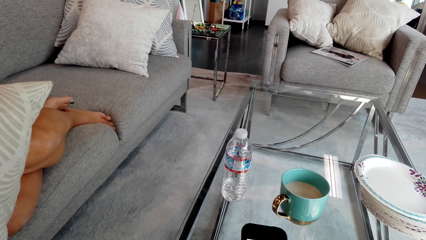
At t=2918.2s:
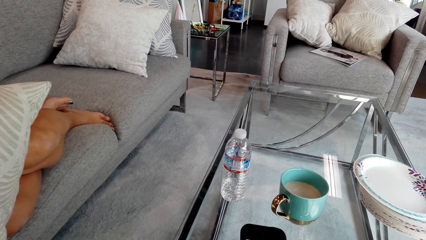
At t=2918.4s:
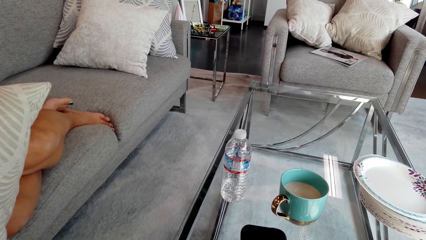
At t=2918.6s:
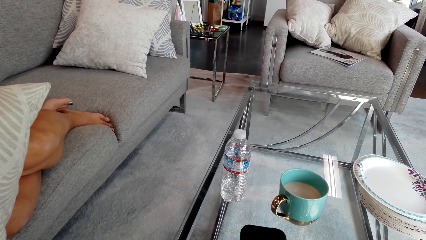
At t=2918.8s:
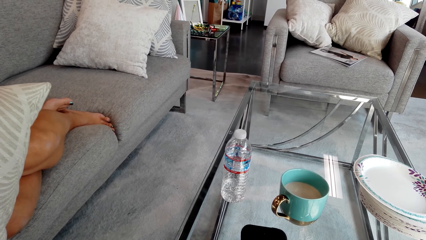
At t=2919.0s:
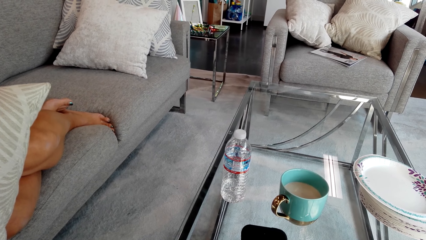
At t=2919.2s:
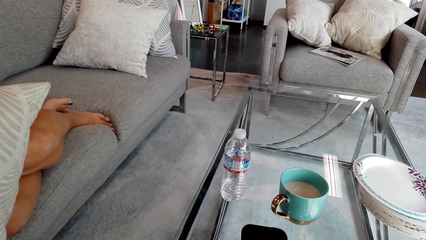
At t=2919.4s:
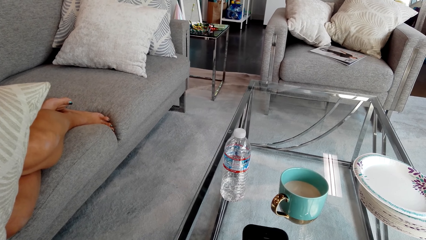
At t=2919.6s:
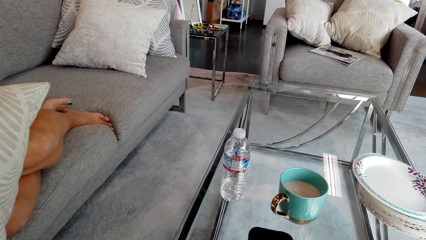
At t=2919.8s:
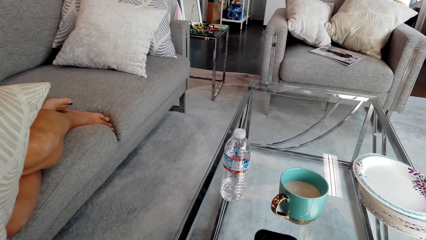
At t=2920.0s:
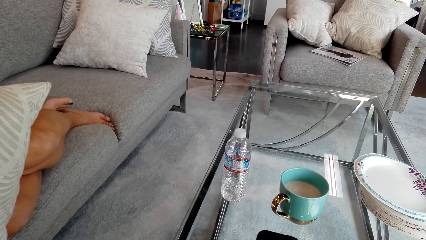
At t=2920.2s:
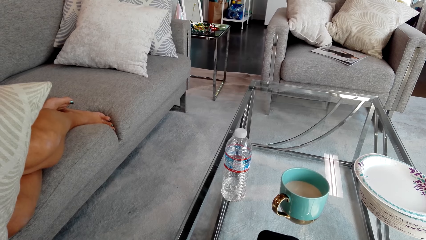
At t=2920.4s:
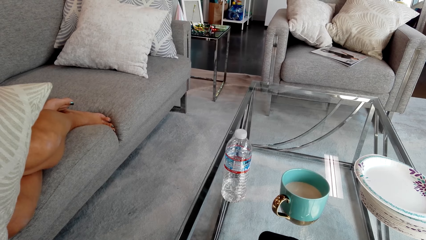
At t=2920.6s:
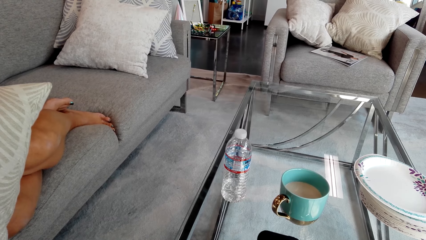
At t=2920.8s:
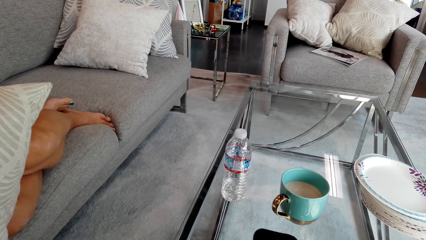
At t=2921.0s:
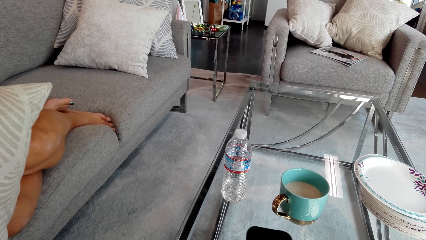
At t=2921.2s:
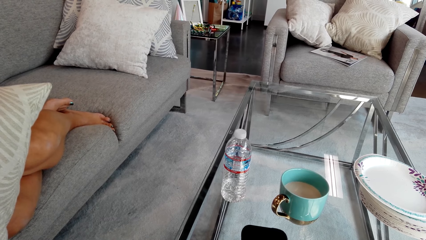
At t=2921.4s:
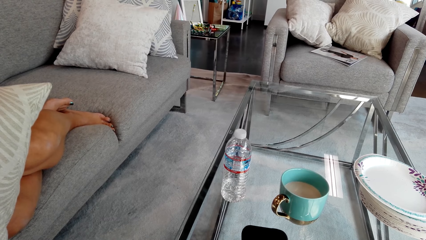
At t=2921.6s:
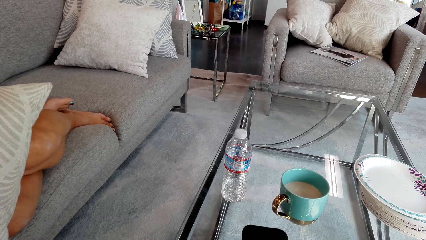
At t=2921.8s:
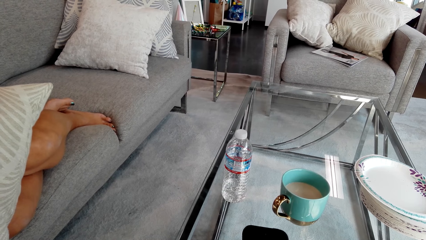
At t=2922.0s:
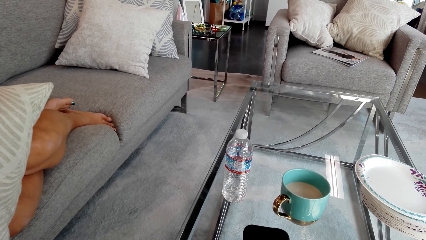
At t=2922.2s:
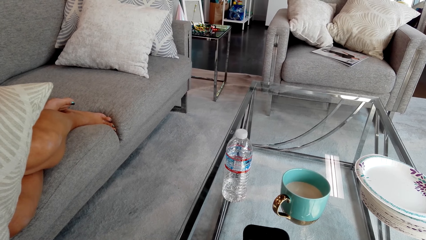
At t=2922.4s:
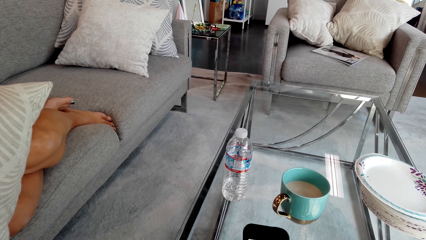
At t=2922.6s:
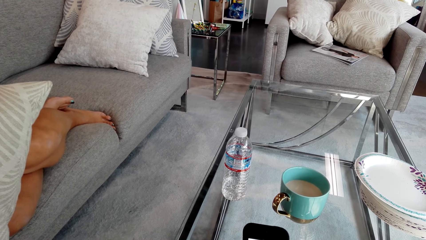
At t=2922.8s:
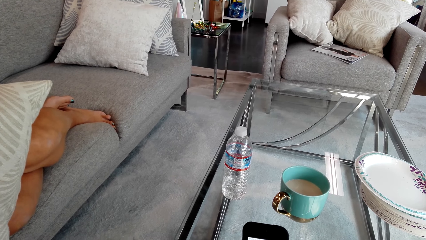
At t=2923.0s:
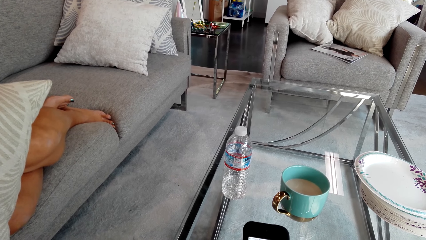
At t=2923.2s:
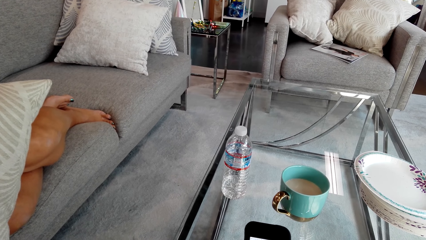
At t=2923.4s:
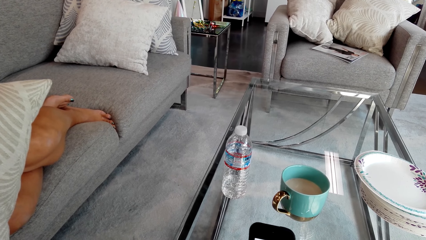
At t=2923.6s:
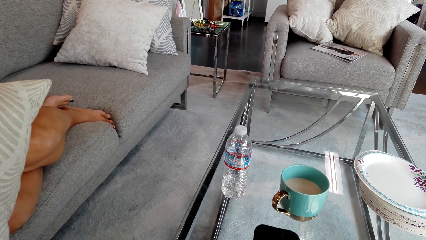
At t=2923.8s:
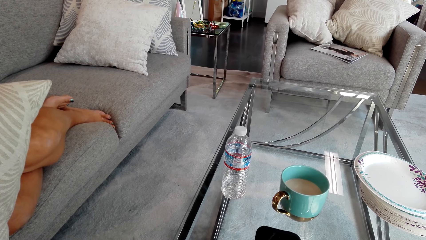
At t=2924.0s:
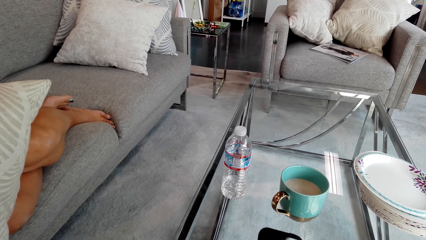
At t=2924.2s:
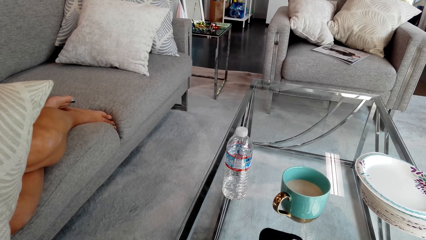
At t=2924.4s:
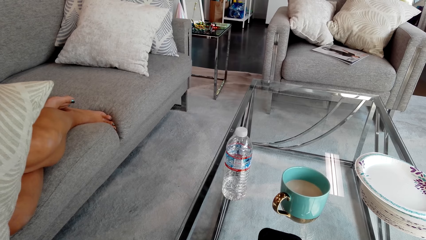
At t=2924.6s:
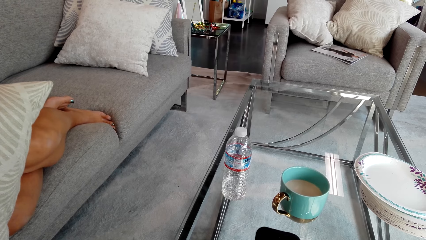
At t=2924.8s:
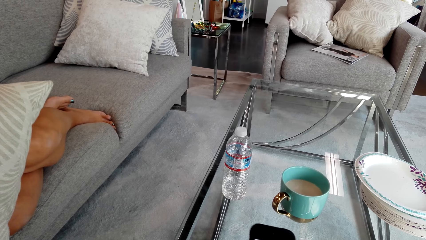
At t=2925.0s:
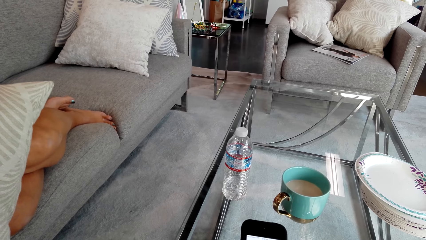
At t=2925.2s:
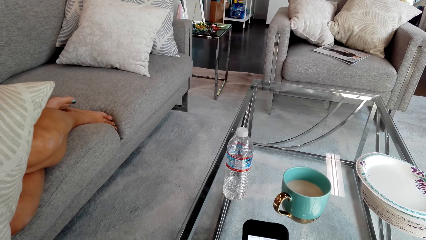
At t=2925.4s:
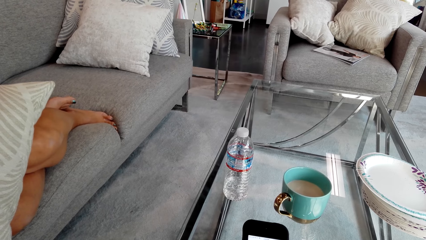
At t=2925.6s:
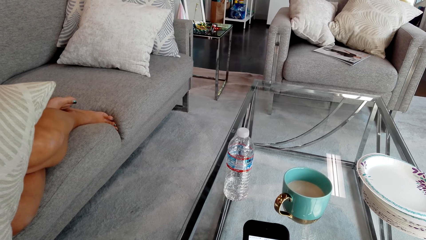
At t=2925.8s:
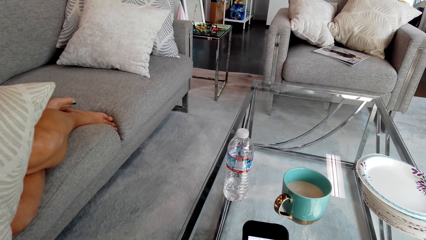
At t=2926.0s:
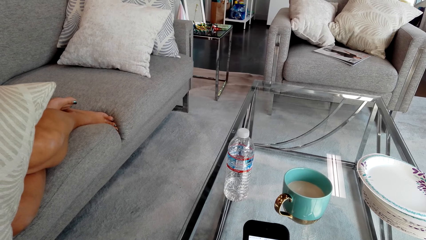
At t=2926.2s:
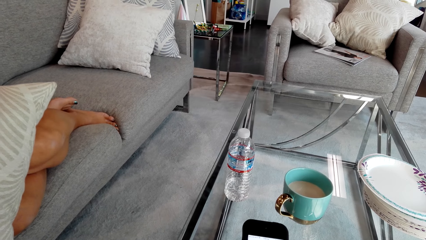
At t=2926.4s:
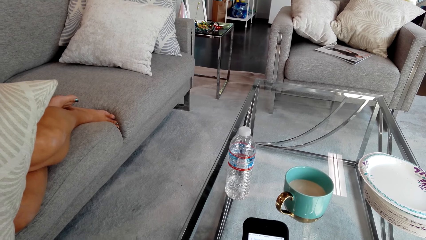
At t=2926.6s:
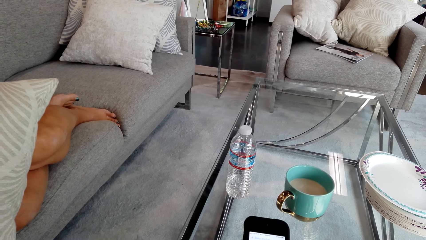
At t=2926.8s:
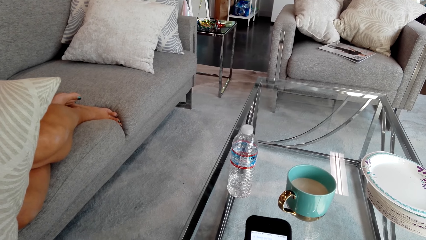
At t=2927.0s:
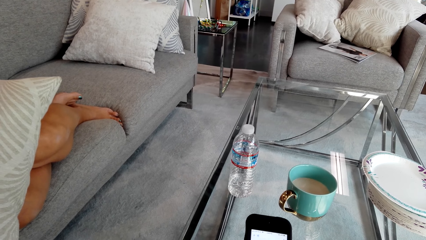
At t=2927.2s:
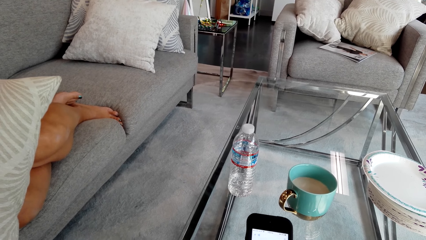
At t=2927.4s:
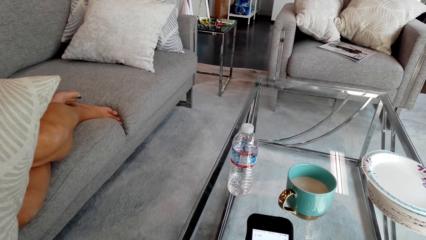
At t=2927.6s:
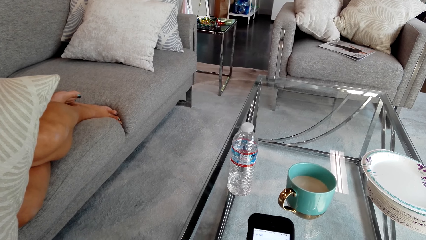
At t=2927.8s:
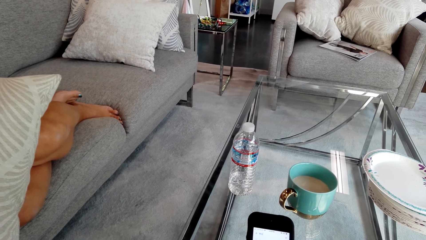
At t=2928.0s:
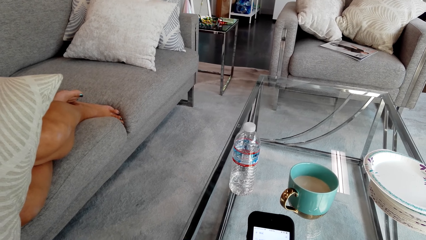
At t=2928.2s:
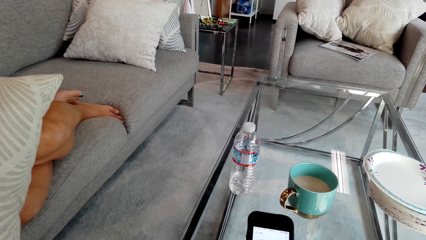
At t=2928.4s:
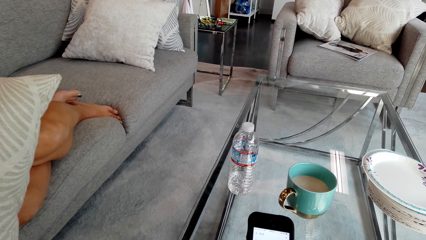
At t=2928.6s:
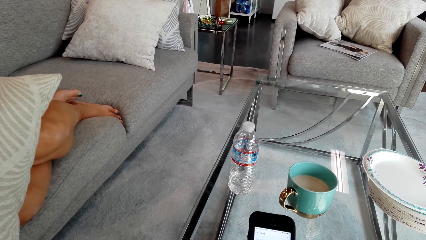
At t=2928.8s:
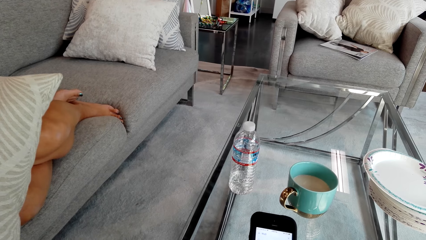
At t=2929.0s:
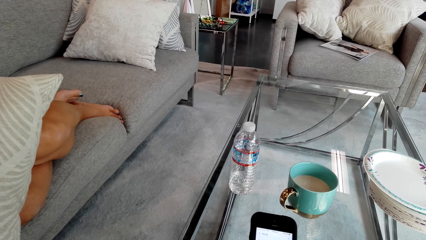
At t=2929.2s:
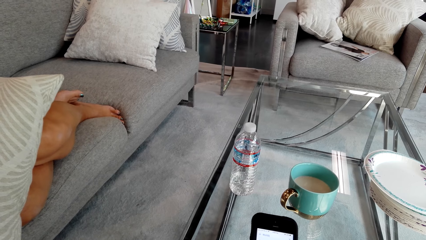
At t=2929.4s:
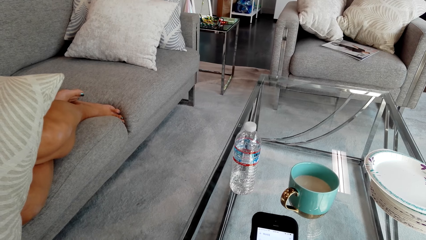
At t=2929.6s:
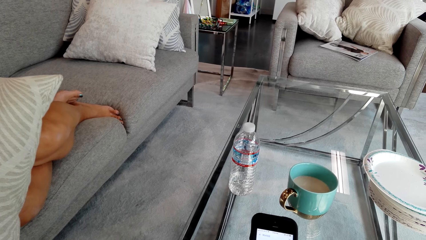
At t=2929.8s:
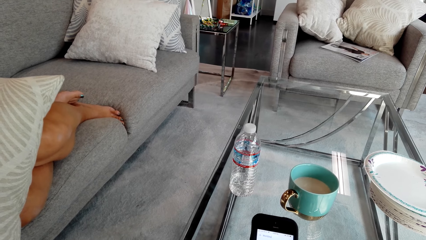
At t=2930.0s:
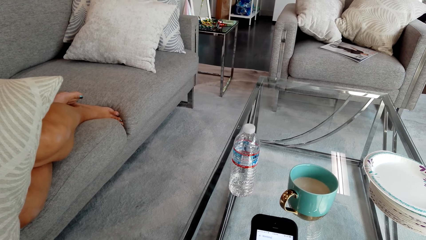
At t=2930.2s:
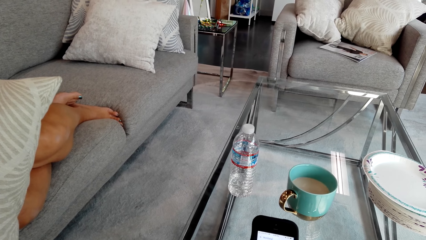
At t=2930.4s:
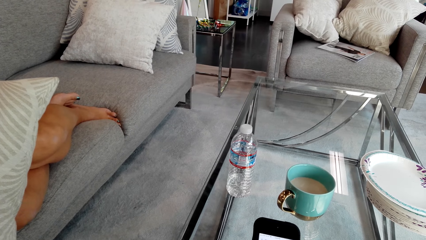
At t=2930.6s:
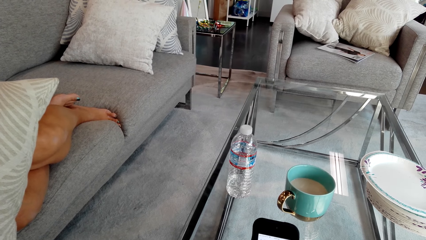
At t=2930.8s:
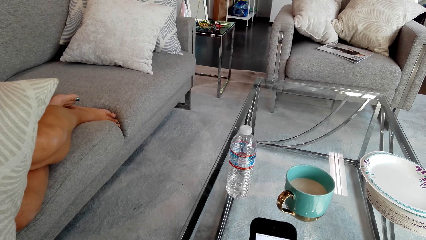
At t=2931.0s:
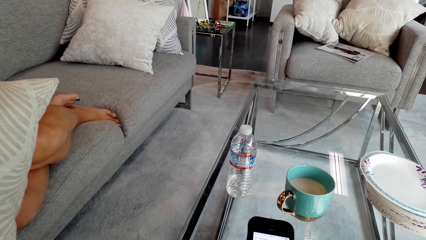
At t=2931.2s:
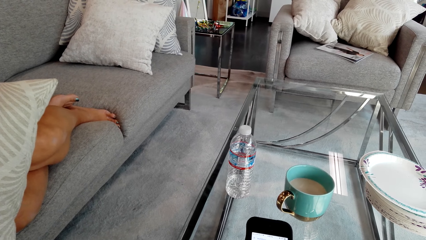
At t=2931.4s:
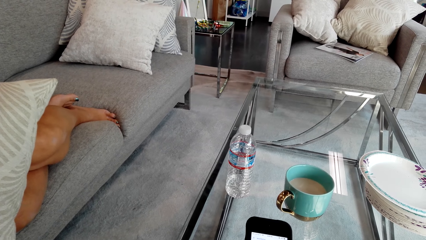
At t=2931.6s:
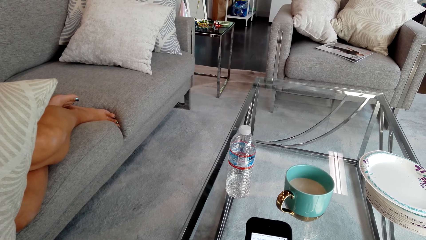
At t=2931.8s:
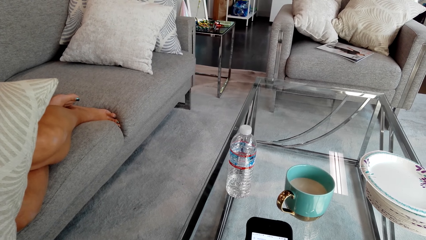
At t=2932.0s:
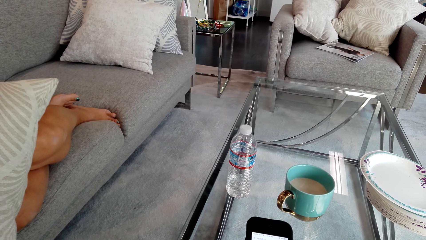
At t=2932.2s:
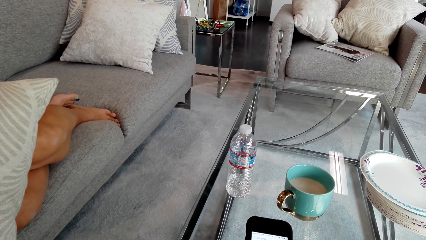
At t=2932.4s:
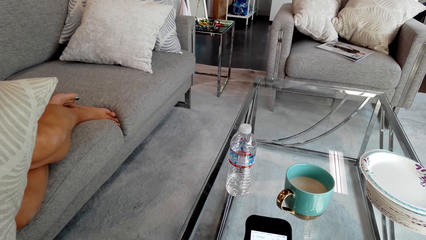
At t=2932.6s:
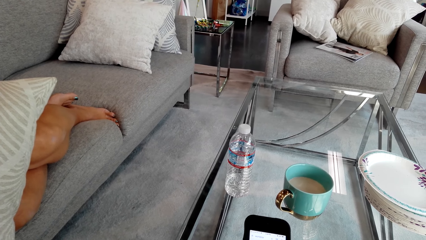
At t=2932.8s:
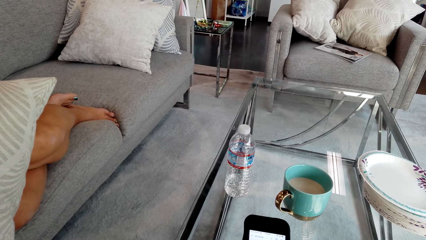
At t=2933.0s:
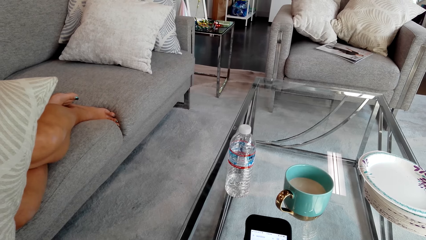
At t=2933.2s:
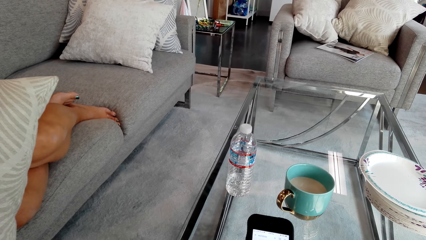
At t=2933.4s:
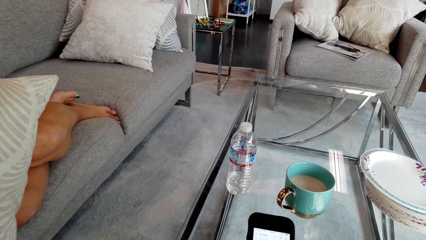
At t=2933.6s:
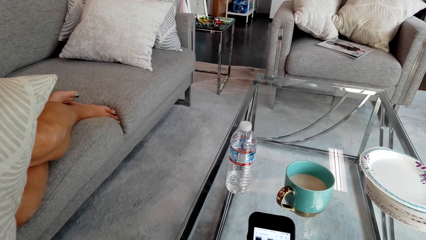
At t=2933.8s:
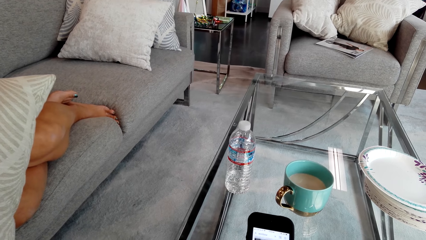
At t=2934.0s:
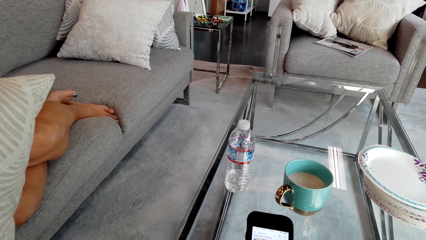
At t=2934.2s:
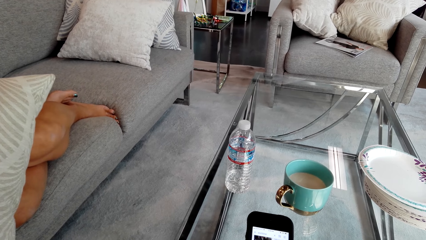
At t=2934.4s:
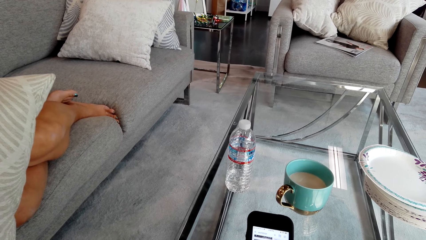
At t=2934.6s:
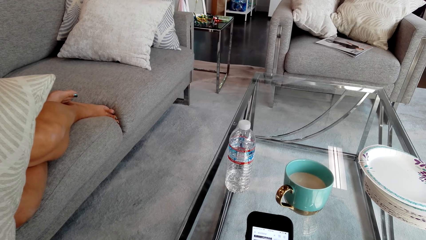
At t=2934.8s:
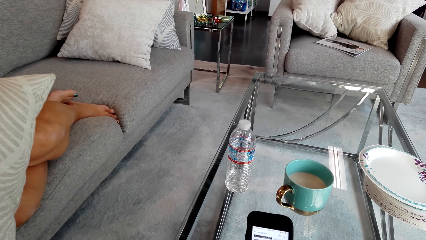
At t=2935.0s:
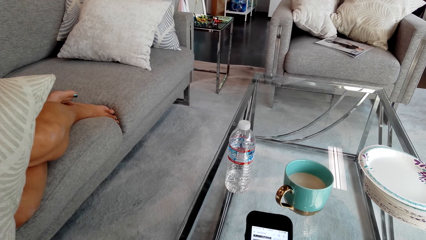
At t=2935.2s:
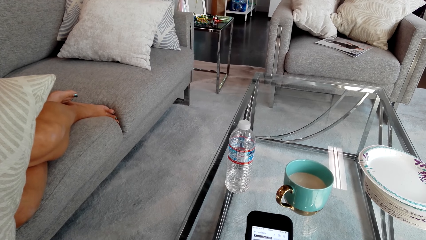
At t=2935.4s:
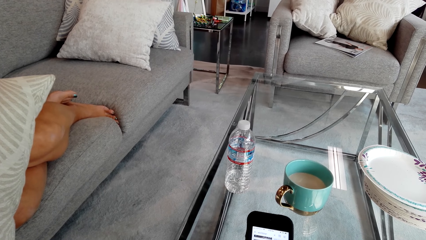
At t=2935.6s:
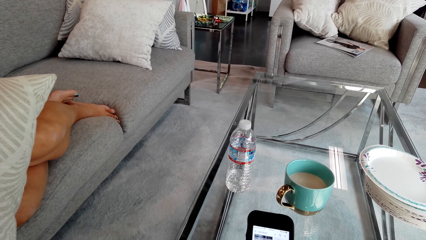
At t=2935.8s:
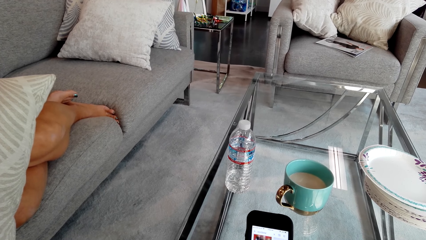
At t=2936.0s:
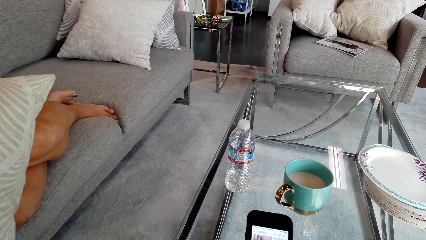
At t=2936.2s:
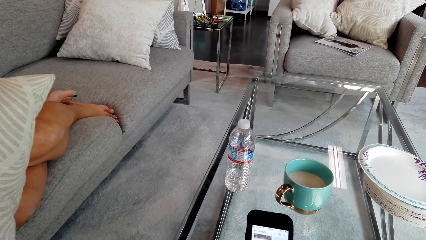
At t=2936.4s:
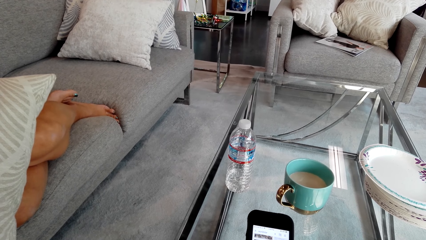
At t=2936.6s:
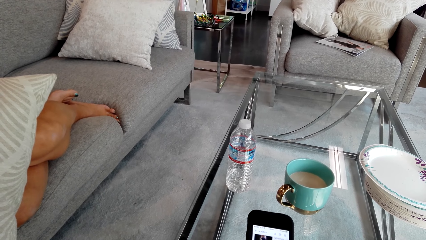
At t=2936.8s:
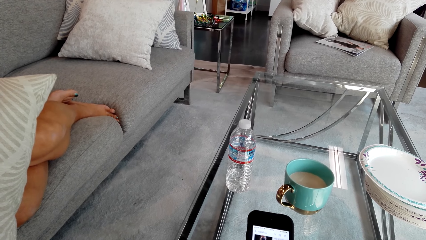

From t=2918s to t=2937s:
The camera wearer holds a smart phone. A person talks to the camera wearer. The camera wearer operates on the smart phone. The person talks to the camera wearer. The camera wearer operates on the smart phone.
